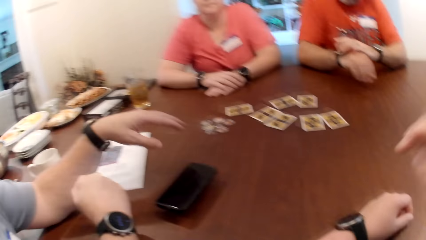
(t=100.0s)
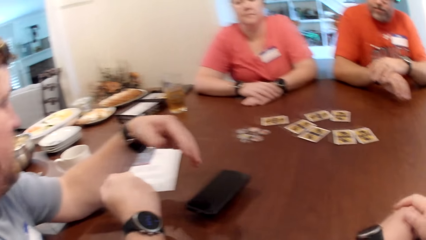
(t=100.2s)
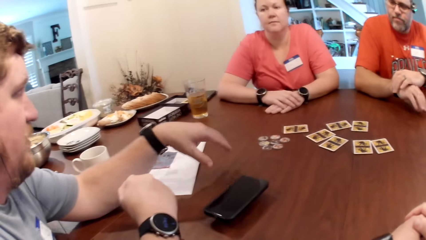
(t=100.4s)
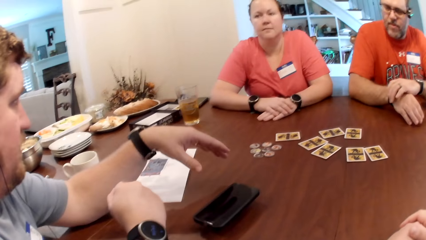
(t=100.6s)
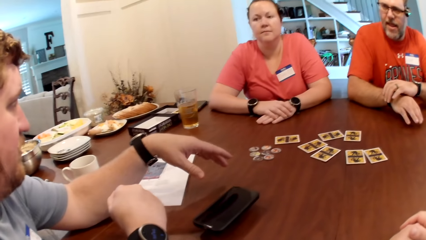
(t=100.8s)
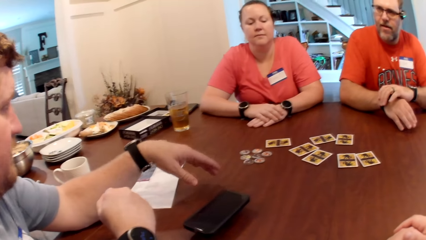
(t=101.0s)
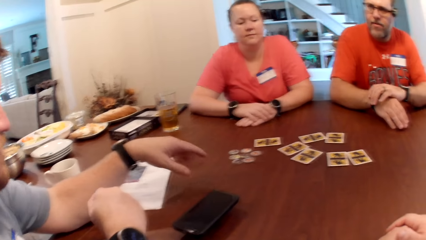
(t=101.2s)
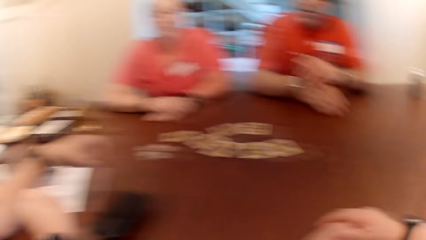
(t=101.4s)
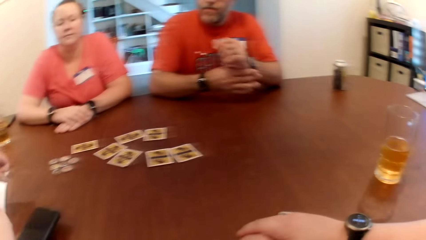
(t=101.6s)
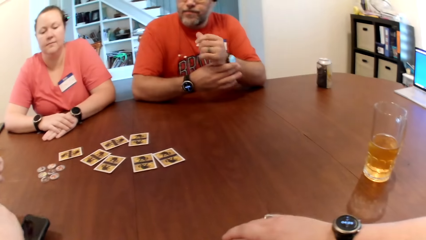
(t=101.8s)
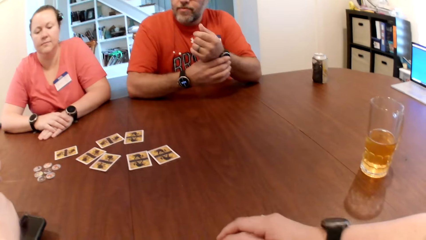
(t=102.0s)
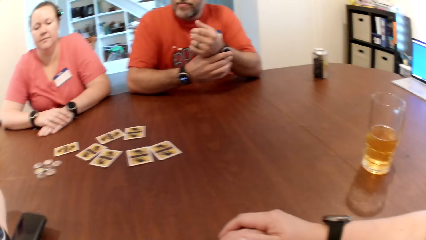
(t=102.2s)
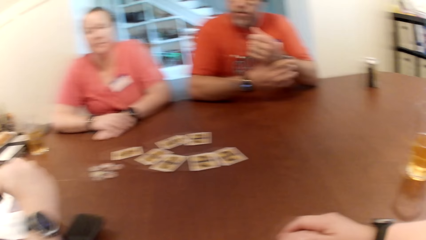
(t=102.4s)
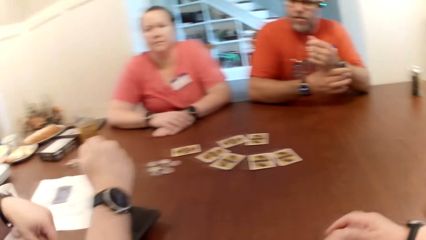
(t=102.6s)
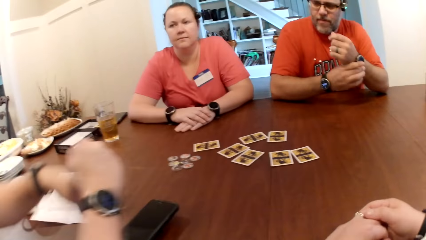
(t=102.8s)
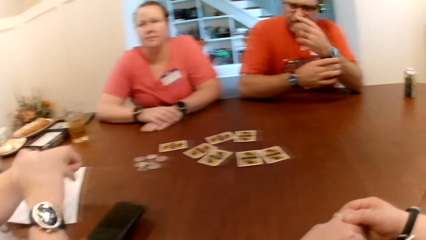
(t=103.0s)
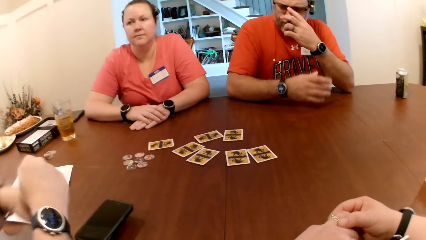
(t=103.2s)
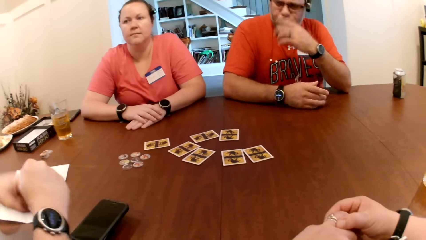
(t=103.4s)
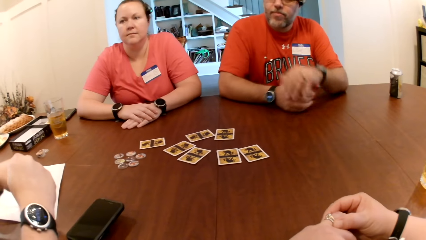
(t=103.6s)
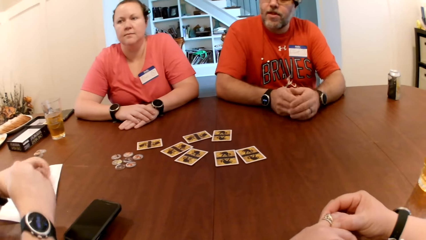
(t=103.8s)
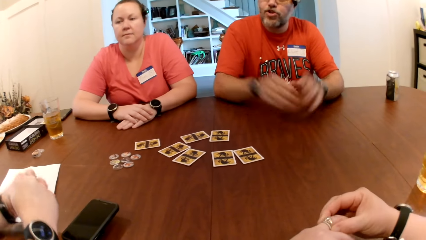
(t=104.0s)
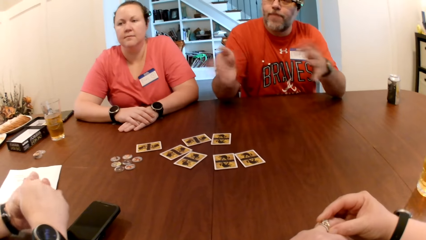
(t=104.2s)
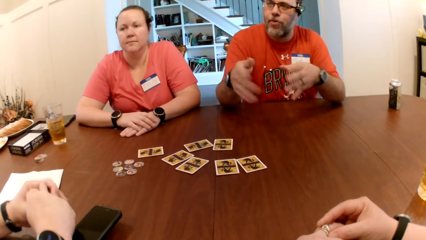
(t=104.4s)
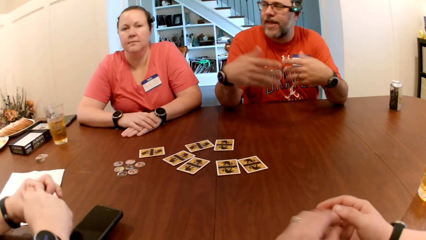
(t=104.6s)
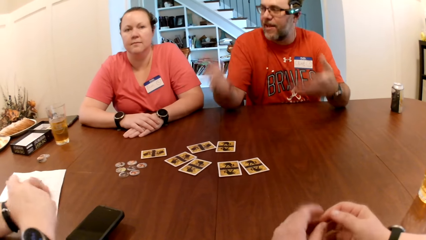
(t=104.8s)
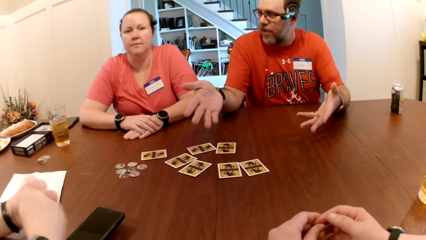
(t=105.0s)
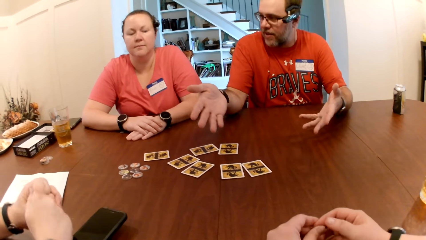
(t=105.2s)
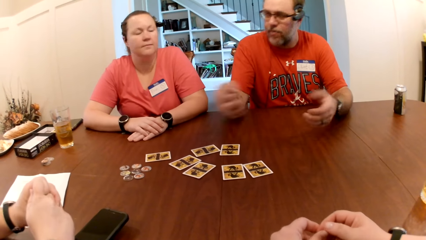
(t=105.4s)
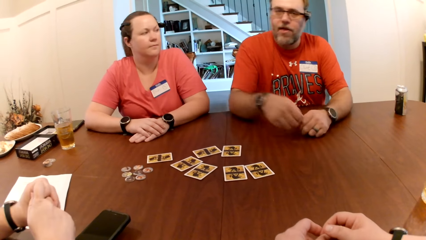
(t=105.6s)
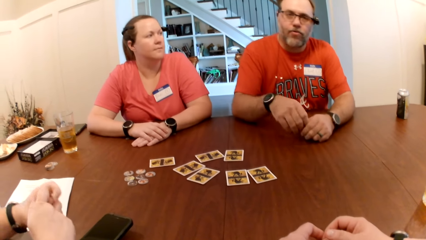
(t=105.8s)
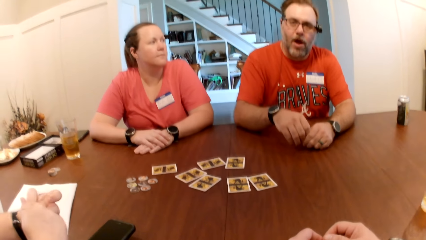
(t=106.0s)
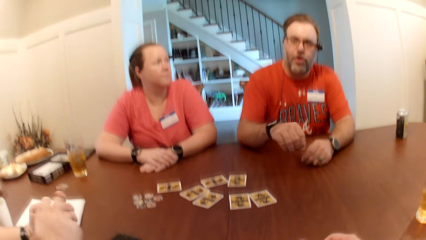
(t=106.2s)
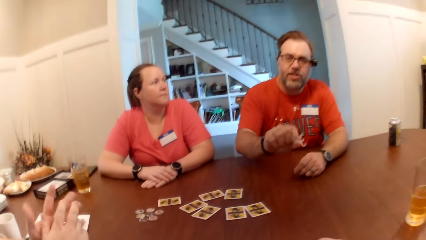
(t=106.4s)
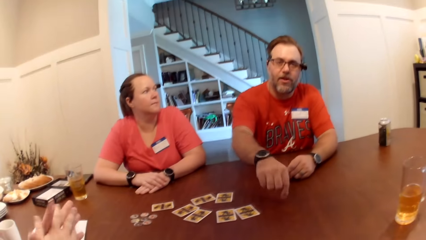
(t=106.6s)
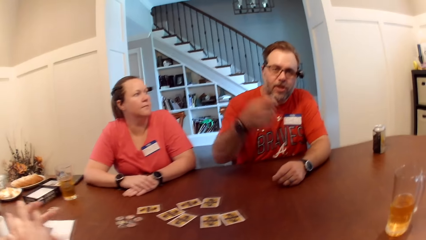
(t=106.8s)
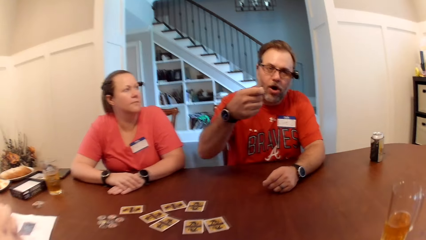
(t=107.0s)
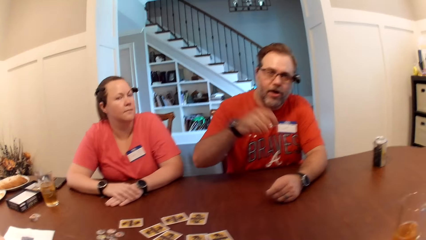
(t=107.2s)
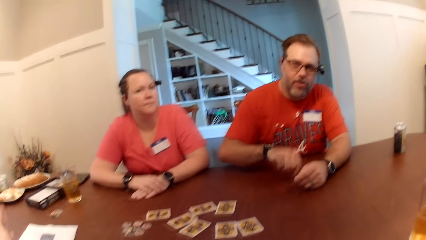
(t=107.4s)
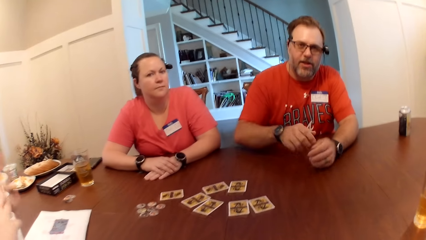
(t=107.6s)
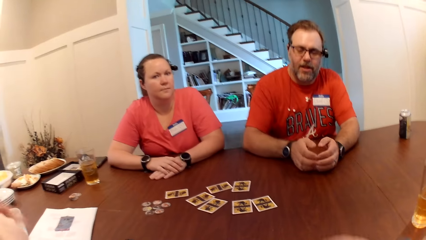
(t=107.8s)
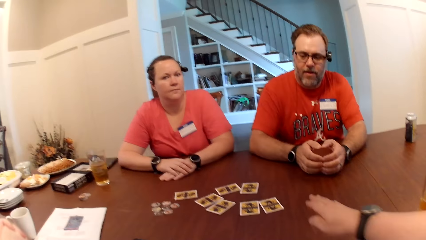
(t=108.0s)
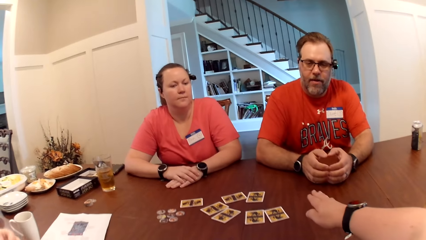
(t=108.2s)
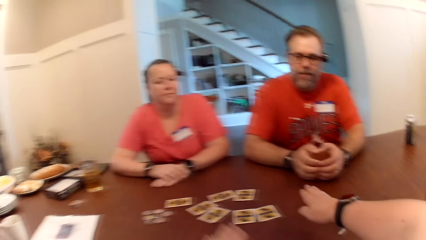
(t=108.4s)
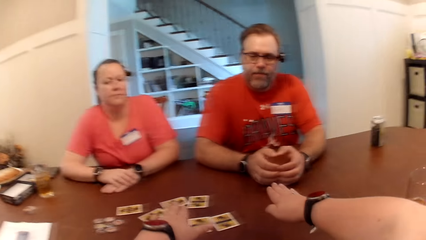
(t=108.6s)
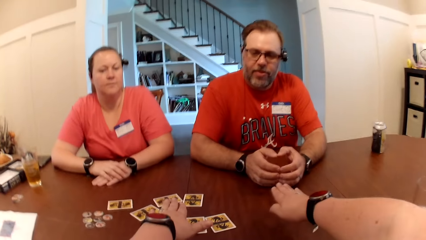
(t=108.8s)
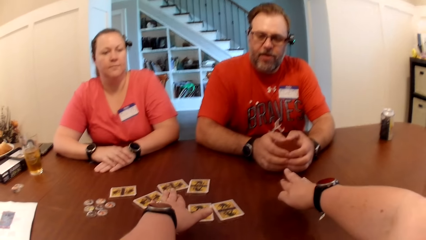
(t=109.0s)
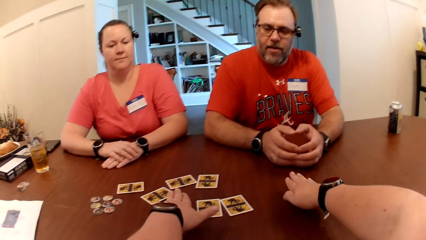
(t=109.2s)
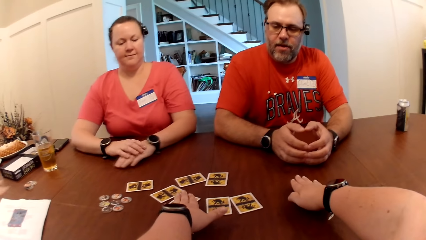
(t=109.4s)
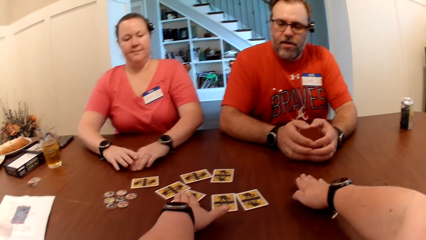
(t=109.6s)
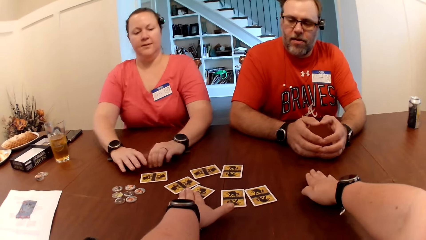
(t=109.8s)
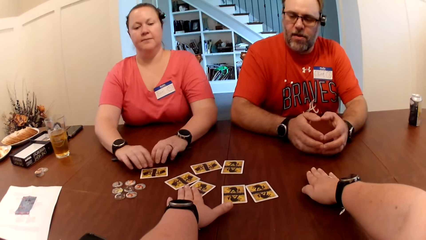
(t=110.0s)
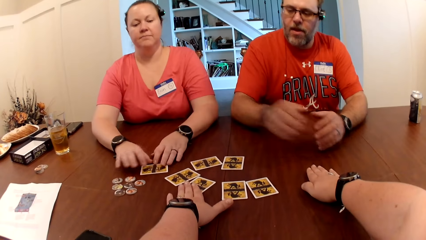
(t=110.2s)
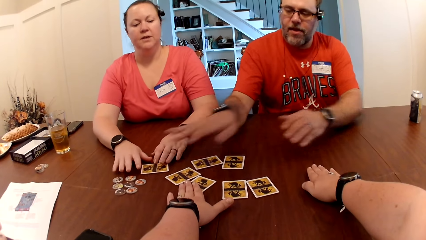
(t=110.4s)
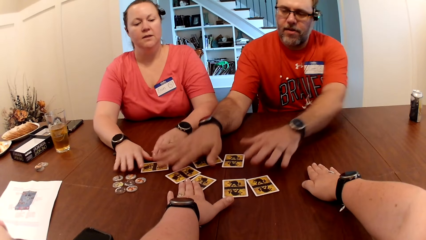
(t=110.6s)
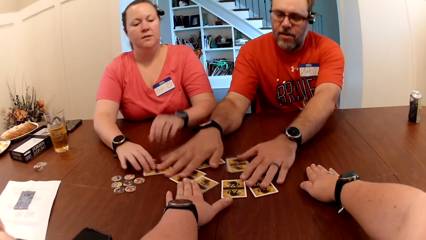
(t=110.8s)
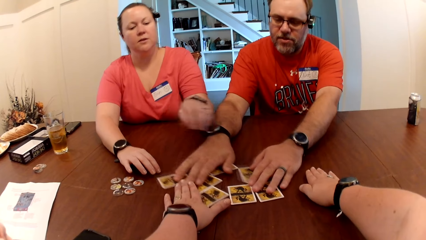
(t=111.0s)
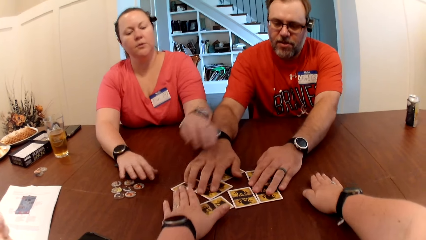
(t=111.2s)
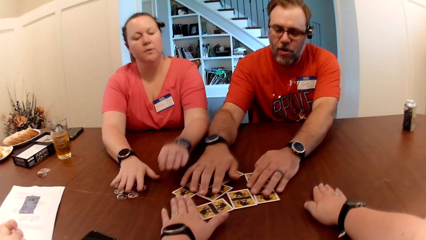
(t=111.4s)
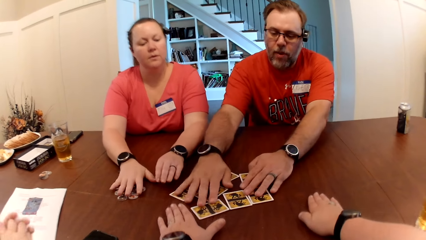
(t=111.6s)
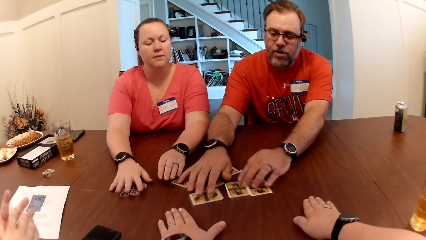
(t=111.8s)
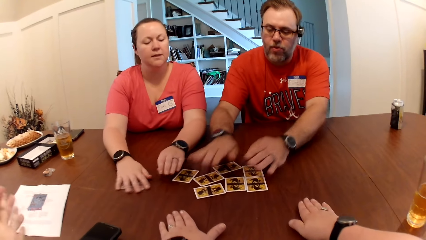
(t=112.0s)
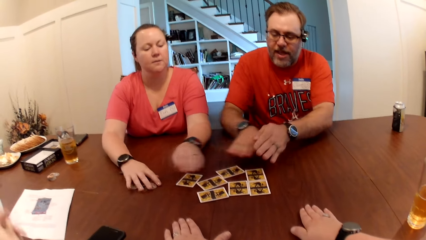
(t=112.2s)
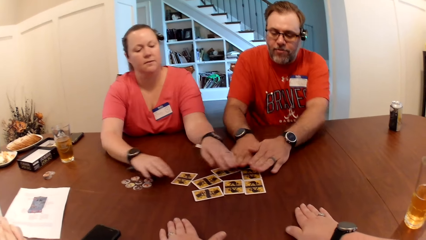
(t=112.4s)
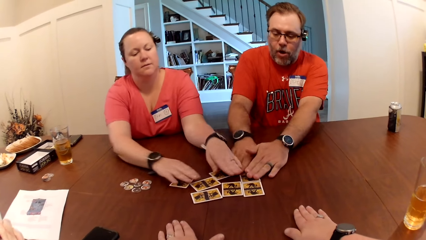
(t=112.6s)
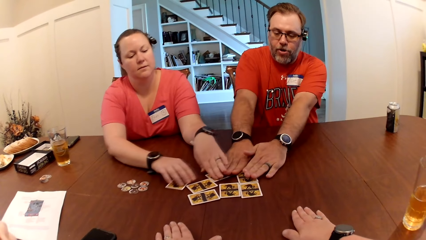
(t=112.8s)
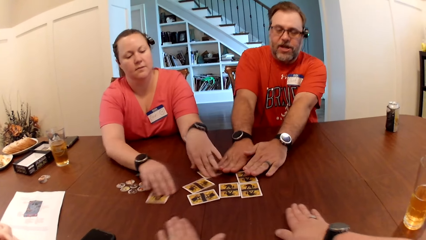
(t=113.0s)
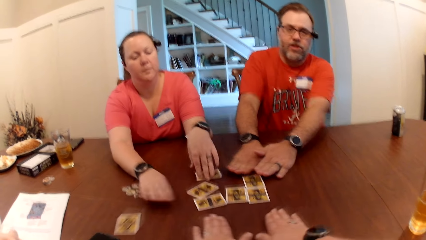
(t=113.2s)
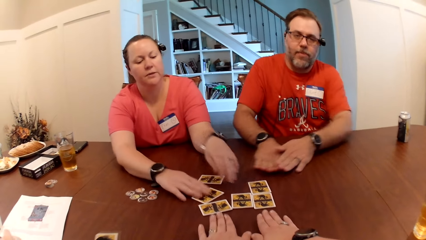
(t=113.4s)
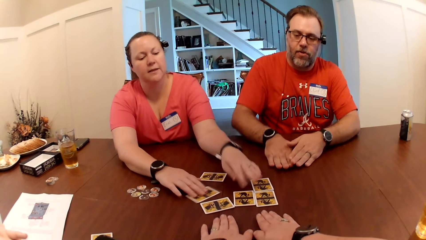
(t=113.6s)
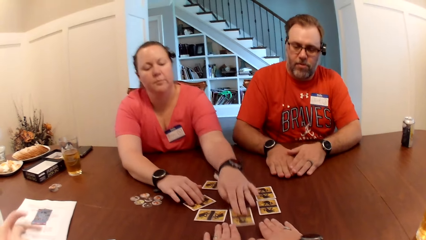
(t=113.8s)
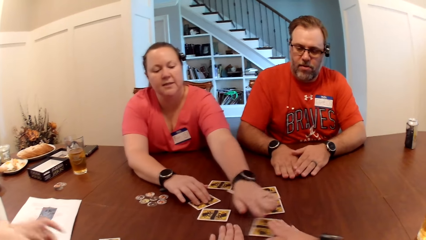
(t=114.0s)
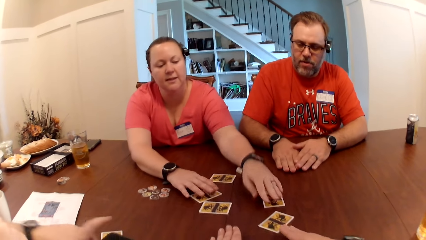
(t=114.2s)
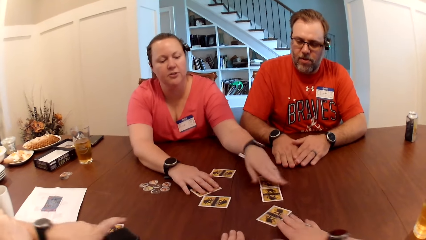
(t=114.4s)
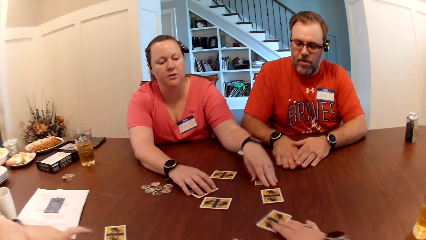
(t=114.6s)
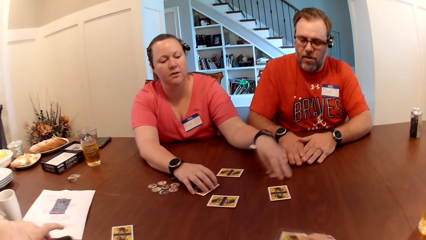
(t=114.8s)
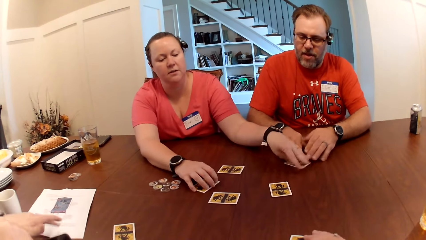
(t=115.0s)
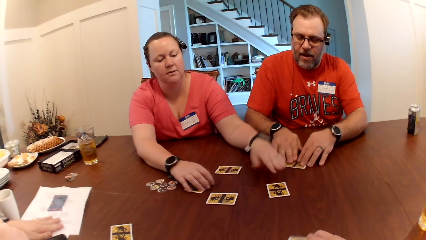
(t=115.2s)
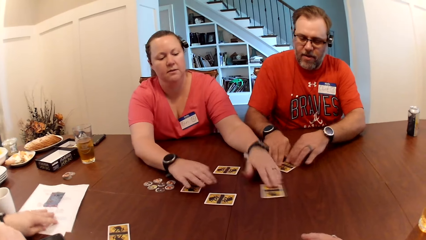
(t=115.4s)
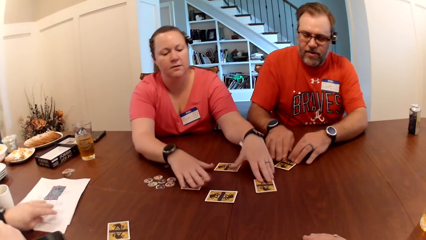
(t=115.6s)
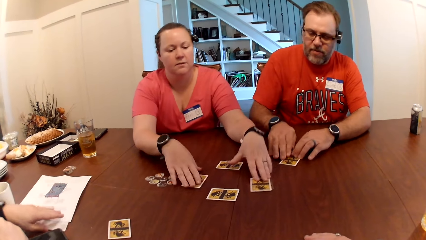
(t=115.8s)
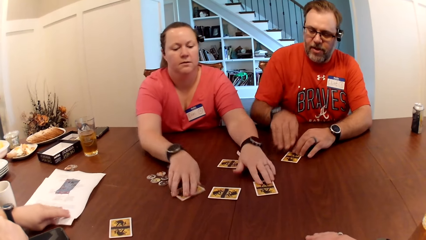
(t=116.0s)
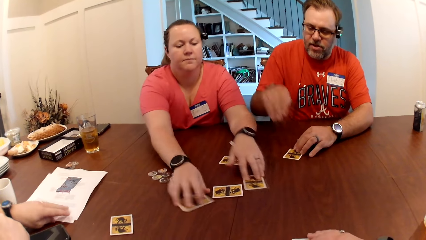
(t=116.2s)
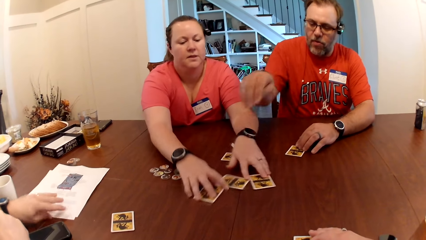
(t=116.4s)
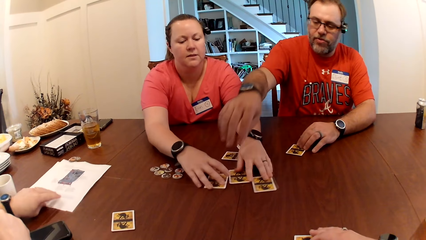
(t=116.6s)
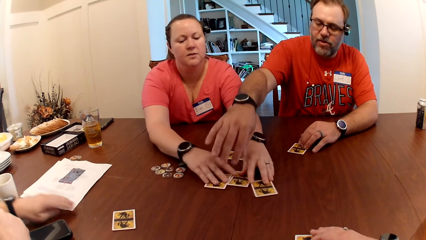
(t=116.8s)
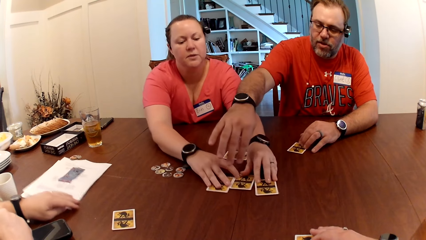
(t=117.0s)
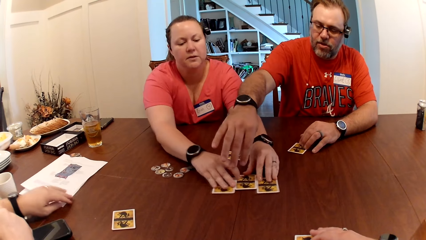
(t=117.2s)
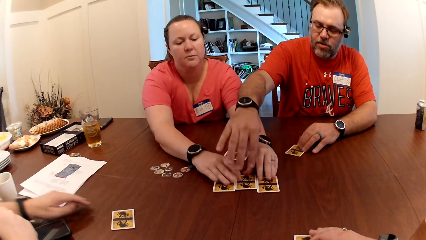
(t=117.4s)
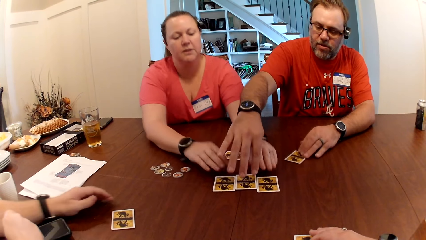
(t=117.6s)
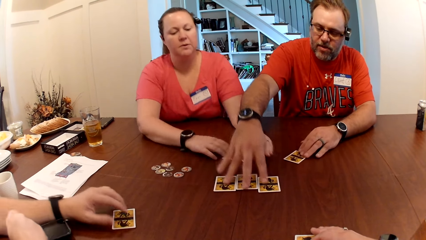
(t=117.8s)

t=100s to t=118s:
The man adjusts his wristwatch on his left hand with his right hand. He talks. The camera wearer converses with the man and another man. She touches the cards on the table with her left hand. The woman touches a card on the table with her hands. The first man adjusts the cards on the table with his hands. The woman adjusts the chips on the table with her right hand. The first man touches the cards. The woman adjusts the cards on the table with her hands. The camera wearer moves the card on the table with her right hand. The first man adjusts the card on the table with his hands. The other man adjusts the piece of paper on the table with his left hand. The camera wearer converses with the first man, the other man and the woman.
